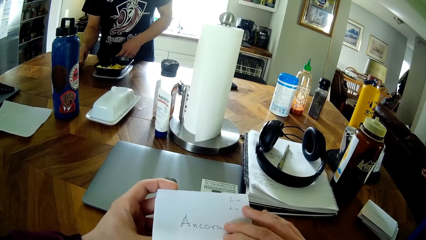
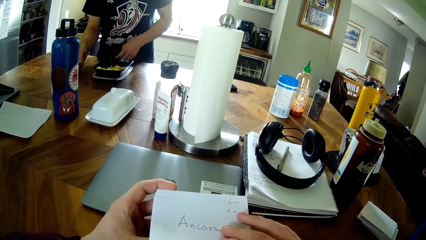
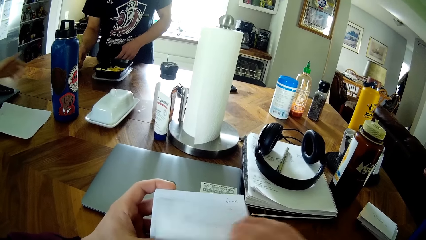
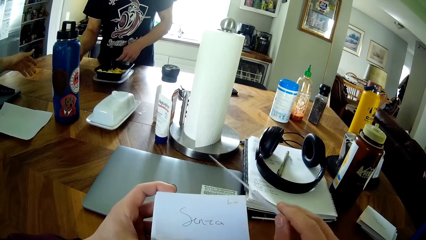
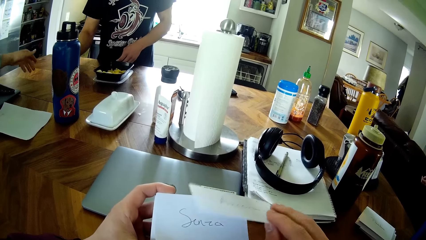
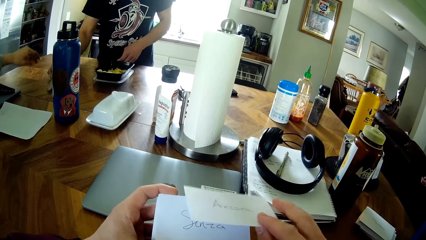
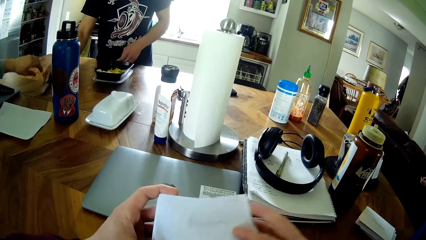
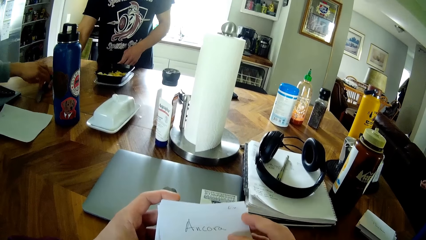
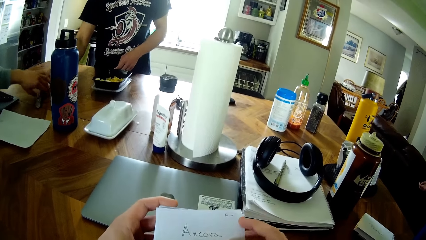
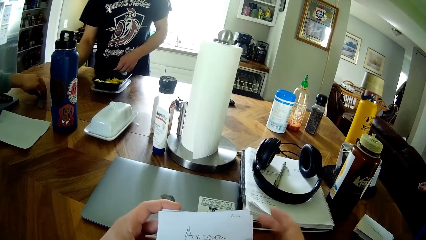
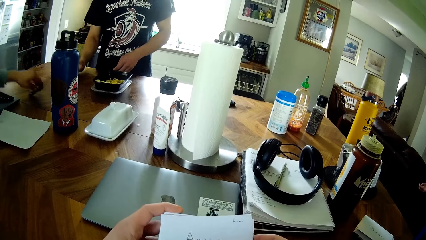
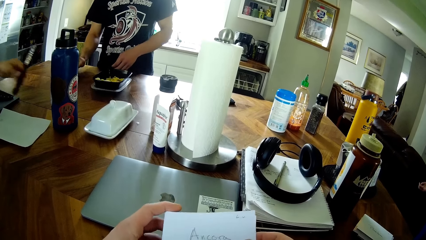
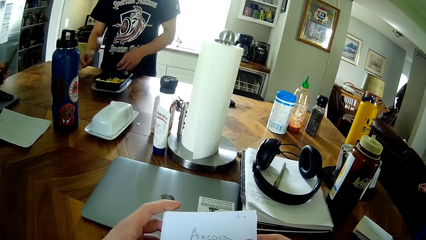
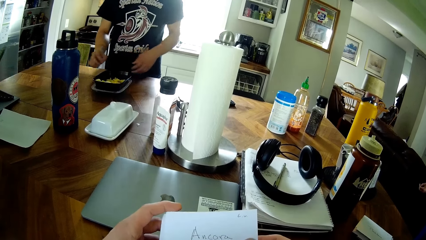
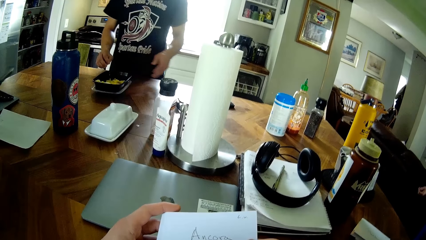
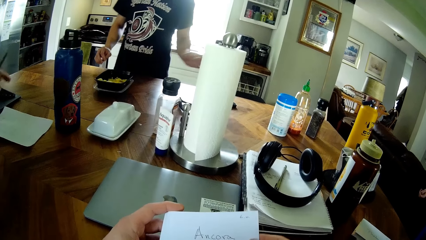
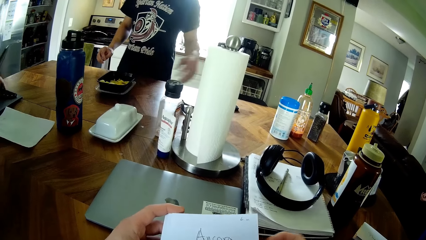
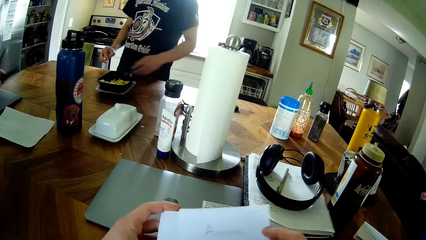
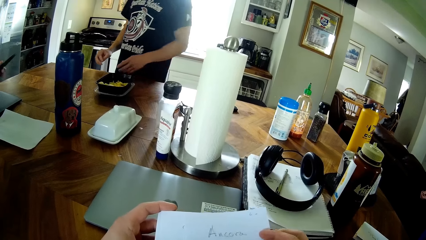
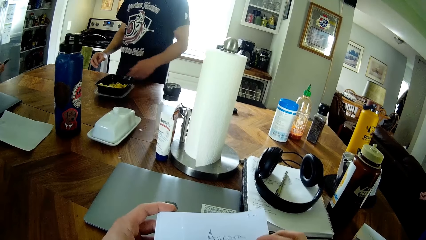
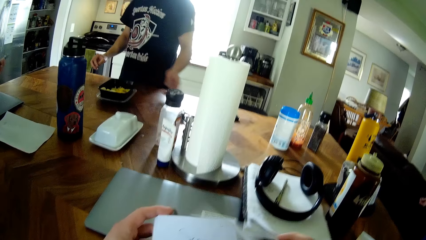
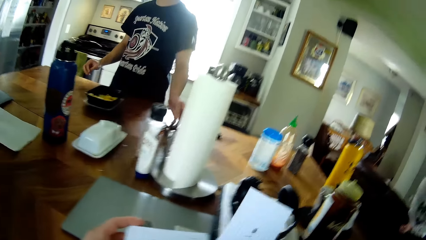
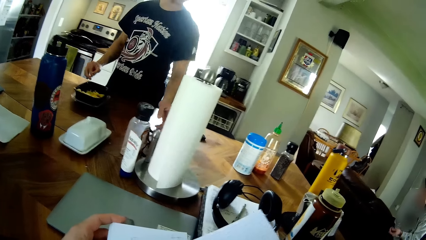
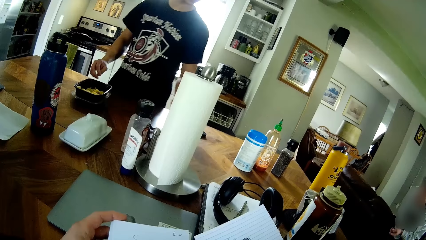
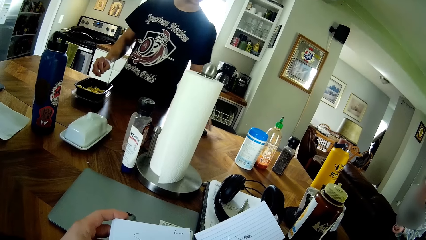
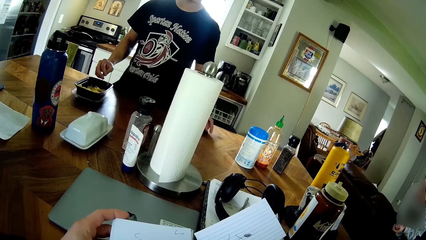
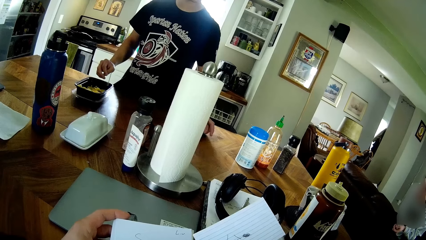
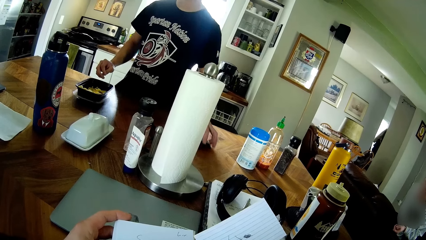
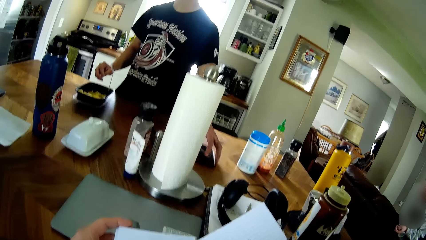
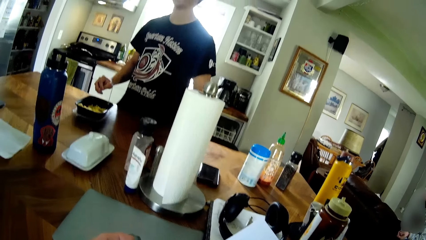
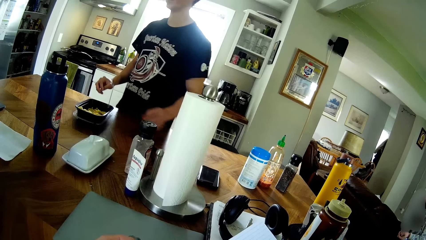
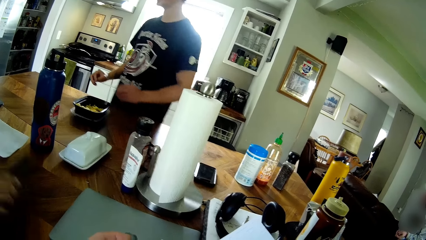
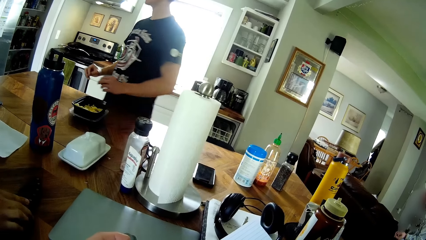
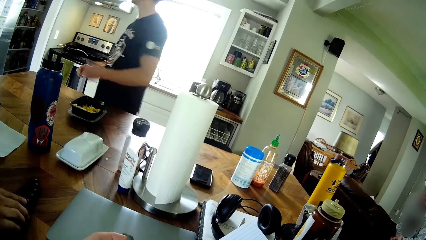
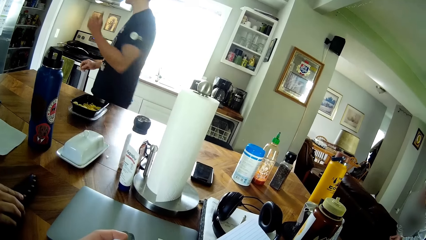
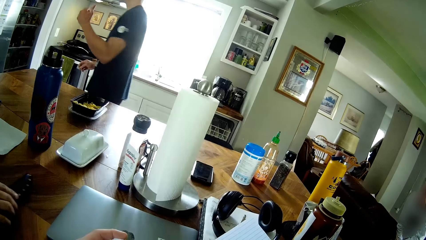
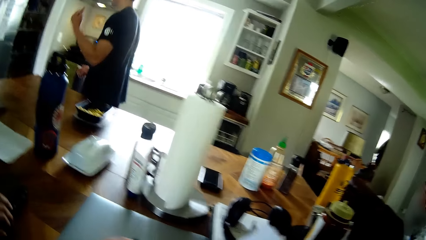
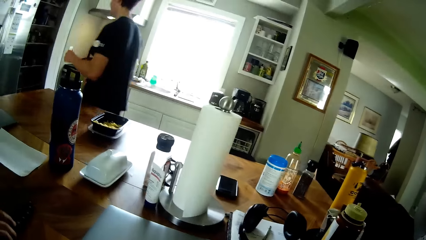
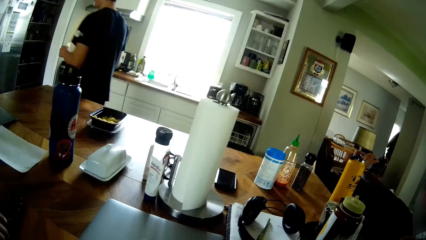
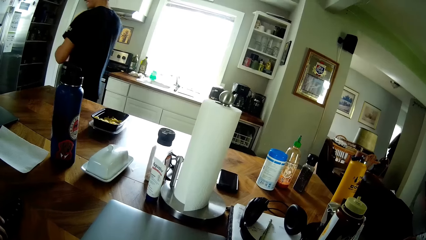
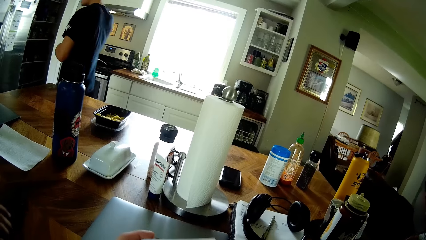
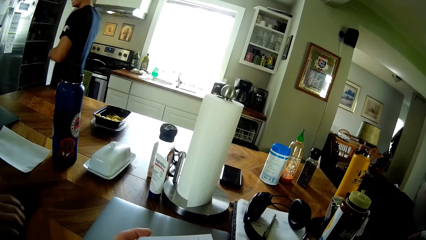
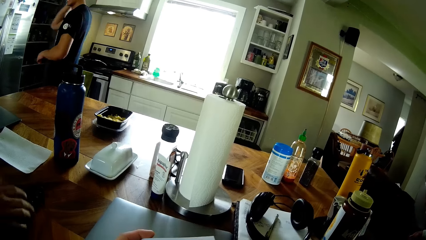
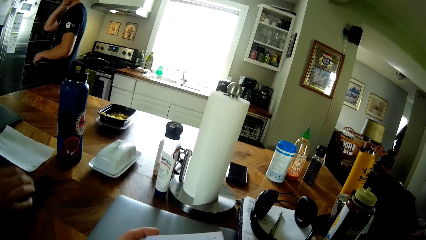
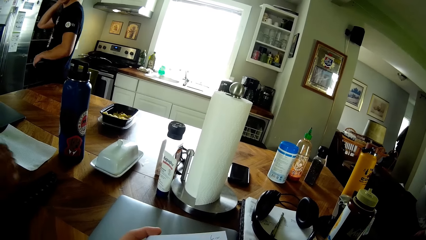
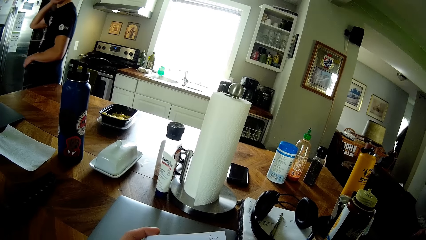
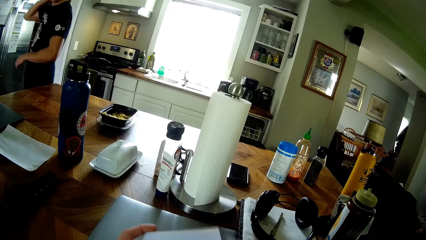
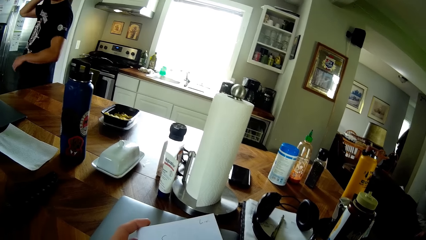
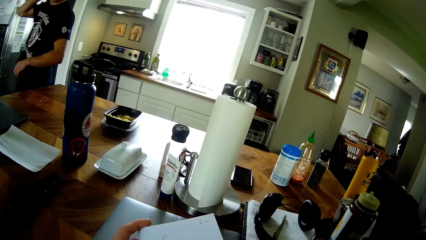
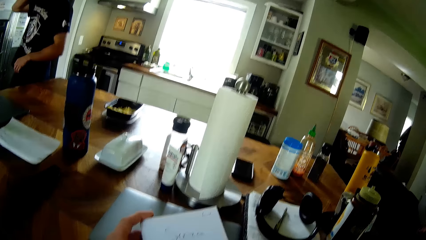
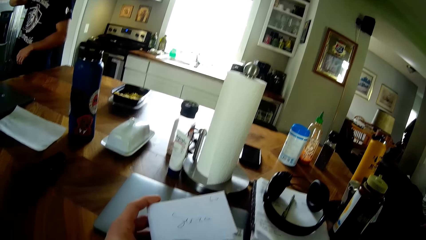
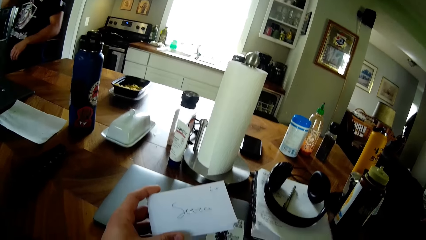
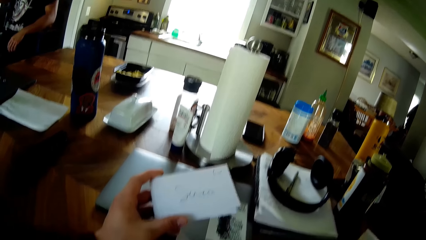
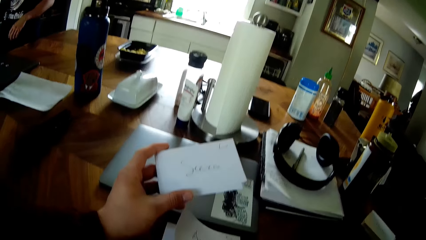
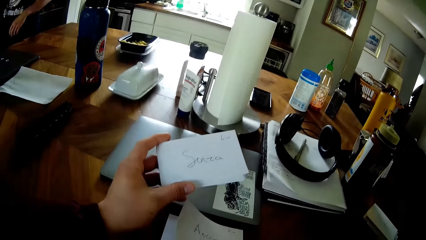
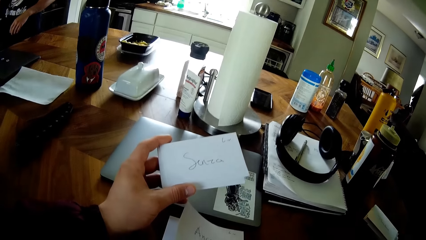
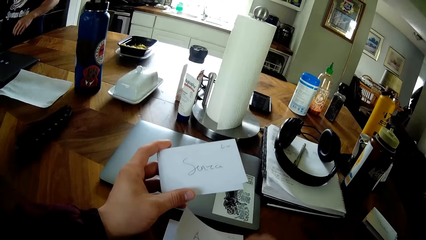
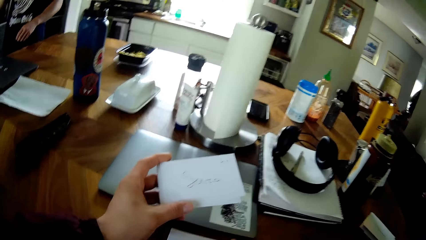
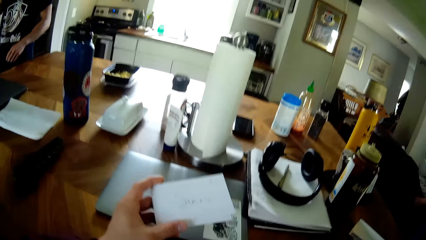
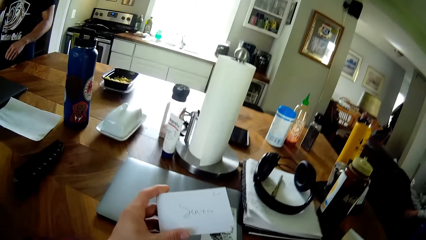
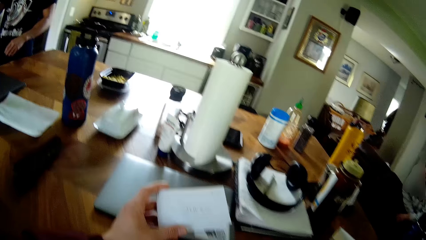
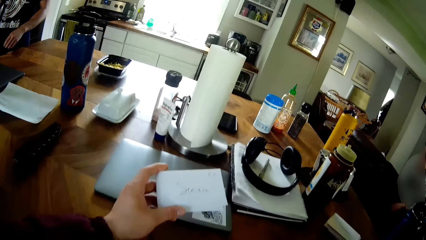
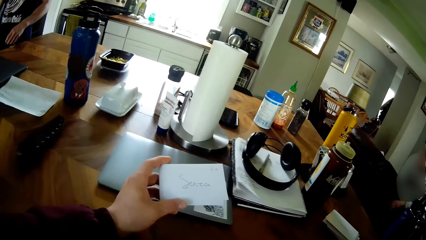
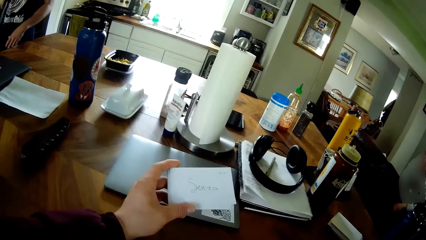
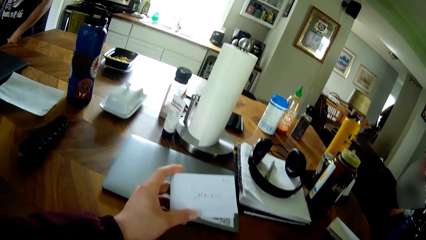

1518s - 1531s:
The camera wearer picks a card from his right hand. A man slides the knife in his right hand on the table to another man. The camera wearer drops the paper in his right hand on the stack of papers in his left hand. The other man picks up the knife on the table with his left hand. The camera wearer reads the card in his hands. The other man takes the knife case on the table. The camera wearer removes the paper on the stack of papers in his left hand with his right hand. The other man inserts the knife in its case. The camera wearer stares at the cards in his hands. The first man moves a cellphone on the table with his left hand. The other man drops the knife in his right hand on the table. The first man walks along the table. The other man pushes the knife on the table and lifts his hand from the knife. The camera wearer reads the card in his hand. He drops the paper in his right hand on the table.

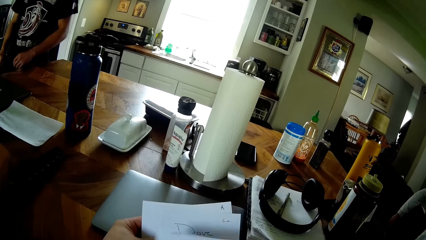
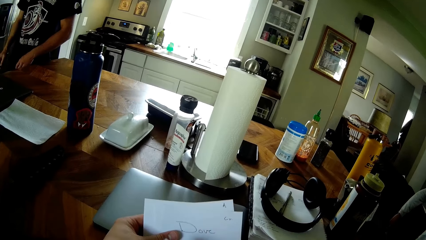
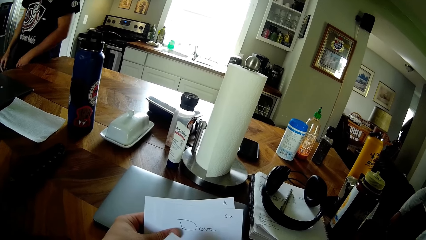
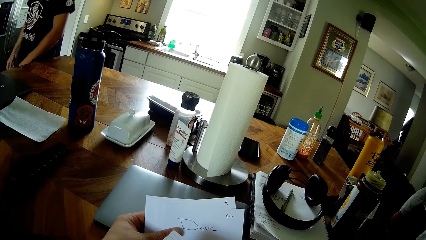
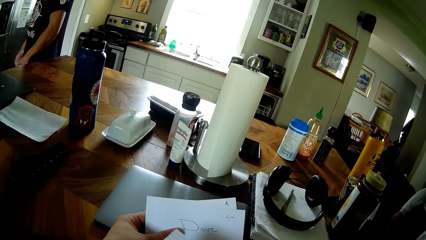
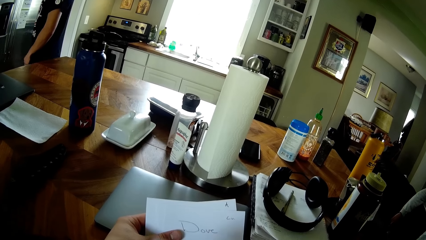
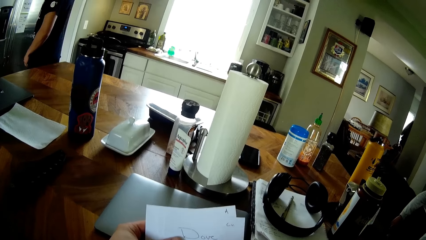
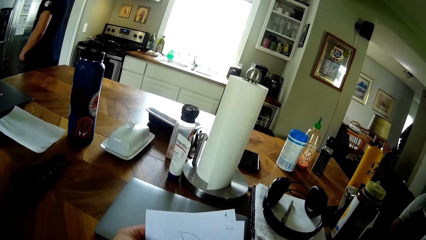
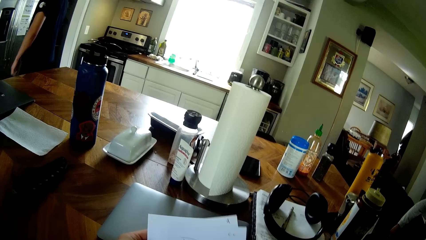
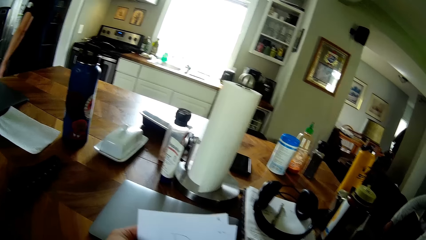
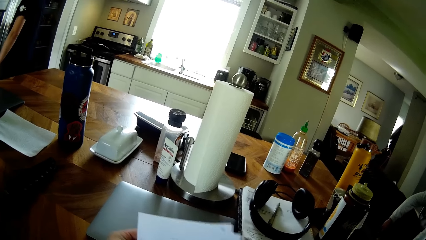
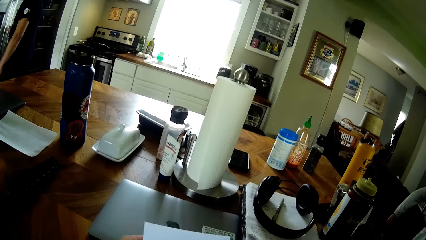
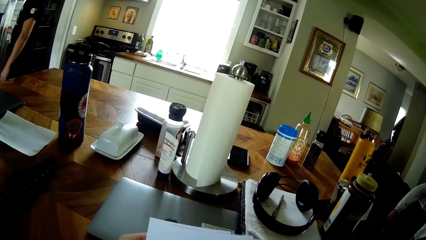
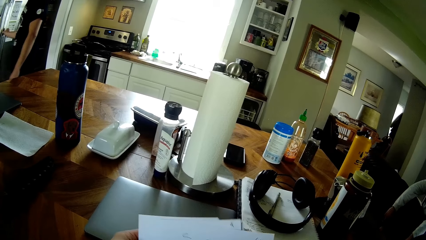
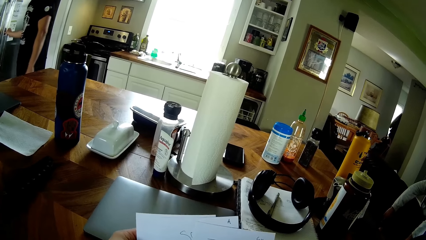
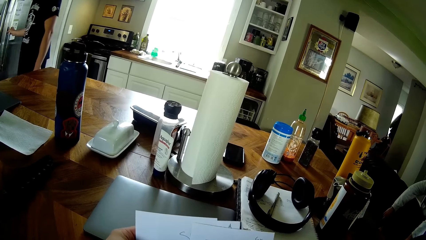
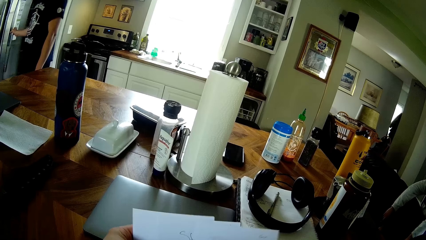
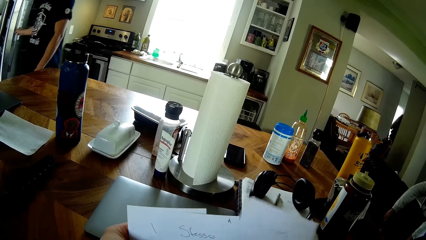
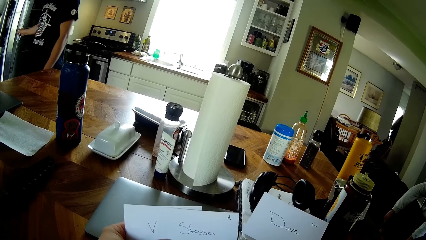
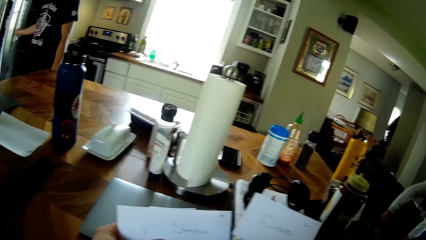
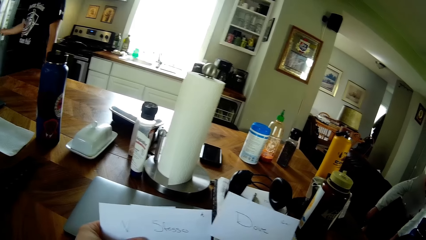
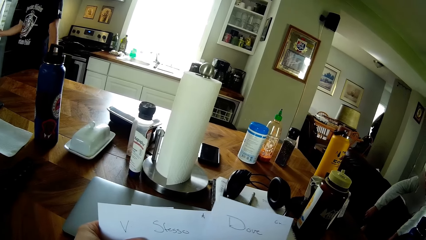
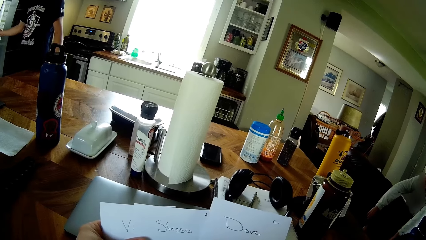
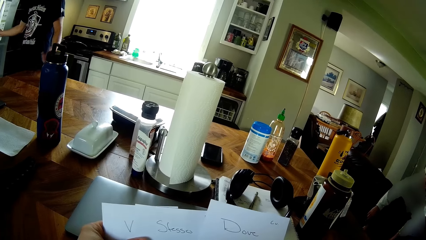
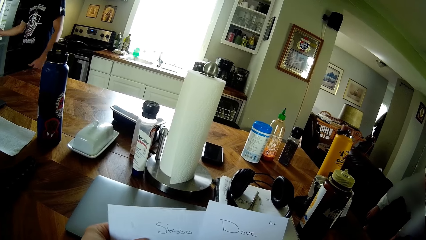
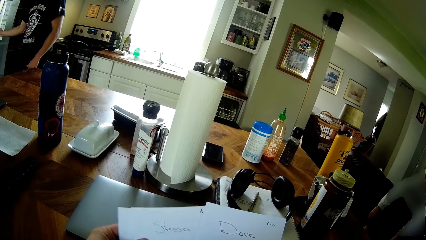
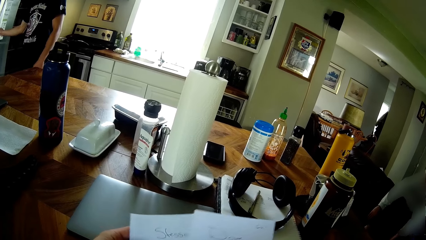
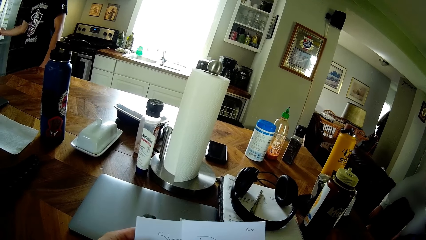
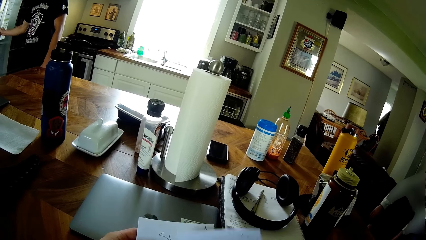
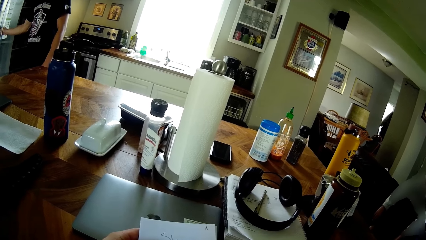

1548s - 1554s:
The camera wearer reads the cards in his hands. A man opens the fridge with his right hand. The camera wearer removes a paper from the papers in his left hand with his right hand.
